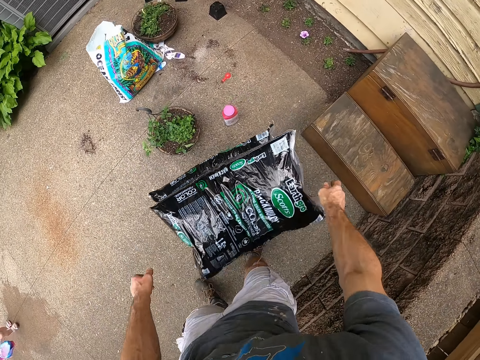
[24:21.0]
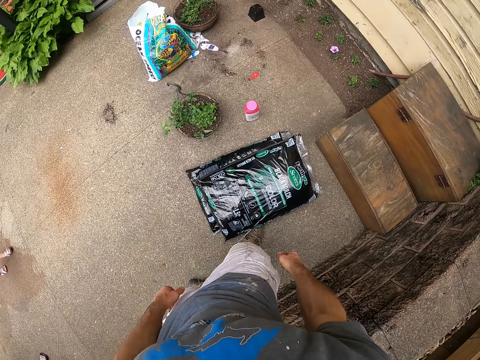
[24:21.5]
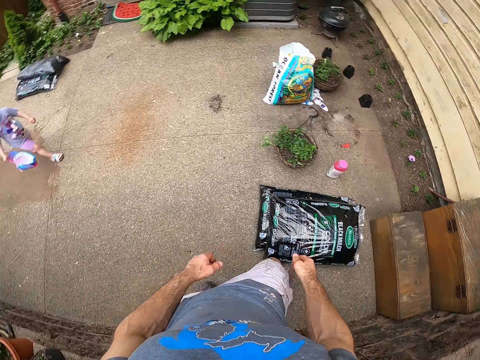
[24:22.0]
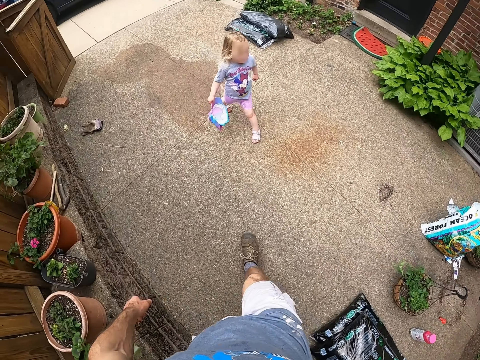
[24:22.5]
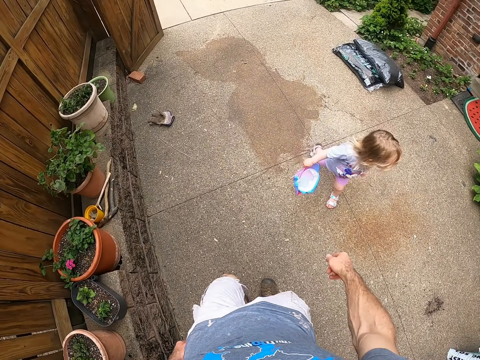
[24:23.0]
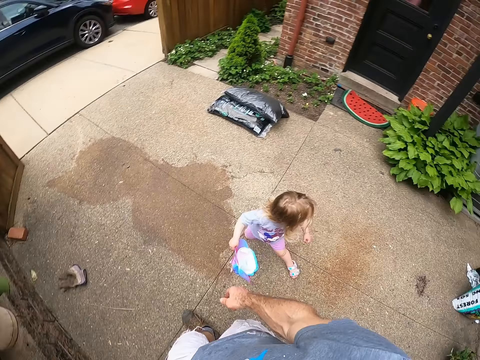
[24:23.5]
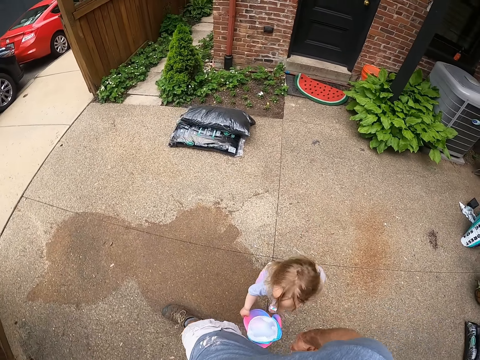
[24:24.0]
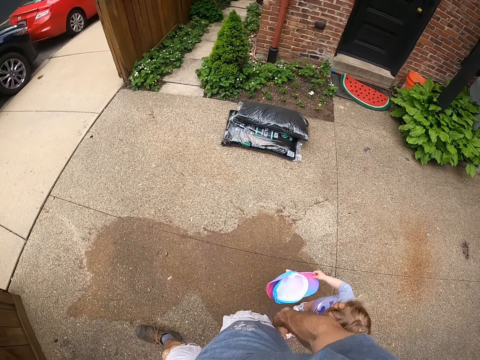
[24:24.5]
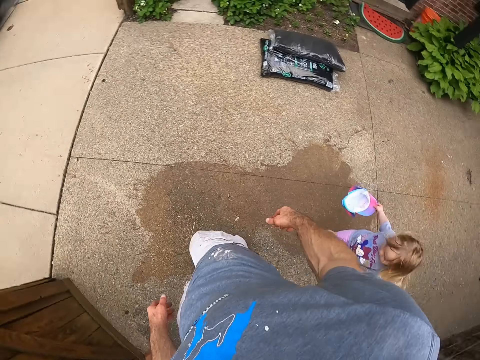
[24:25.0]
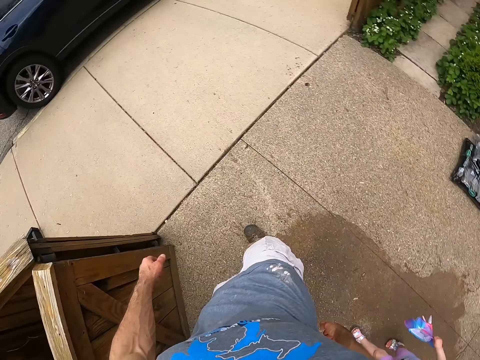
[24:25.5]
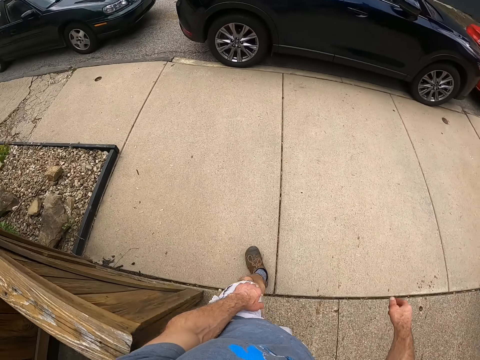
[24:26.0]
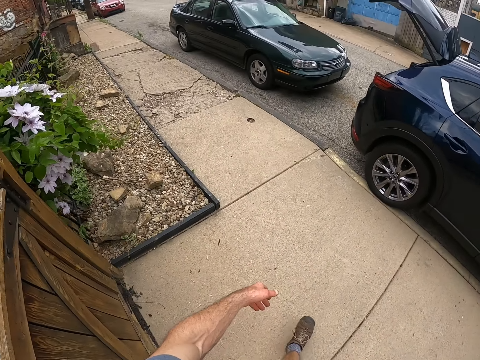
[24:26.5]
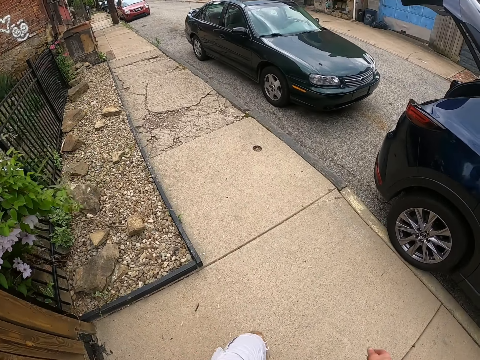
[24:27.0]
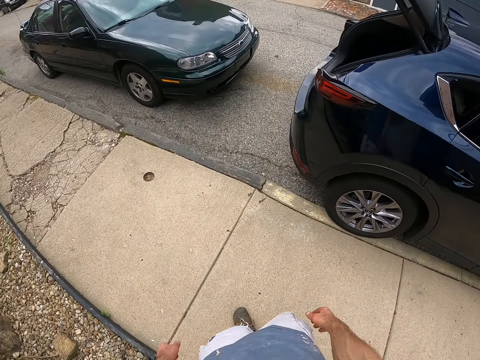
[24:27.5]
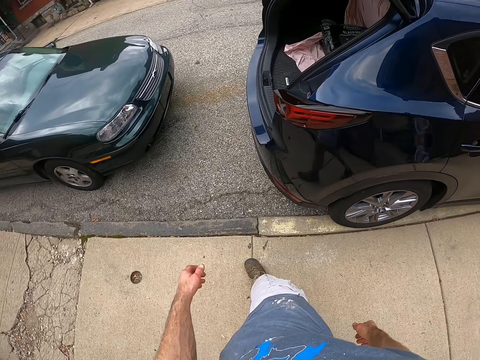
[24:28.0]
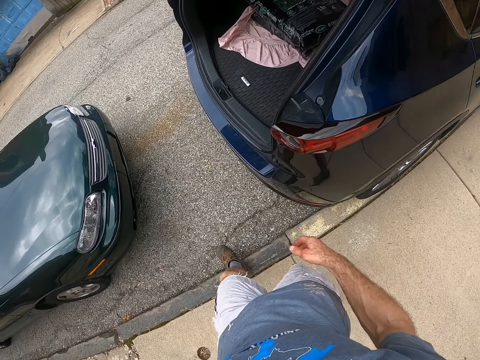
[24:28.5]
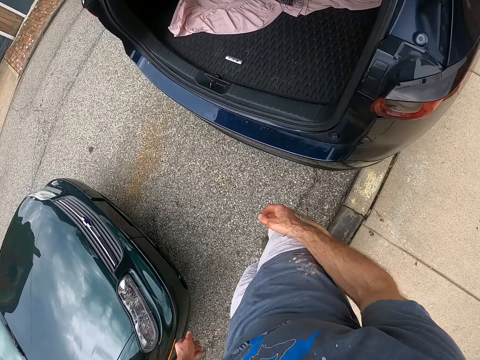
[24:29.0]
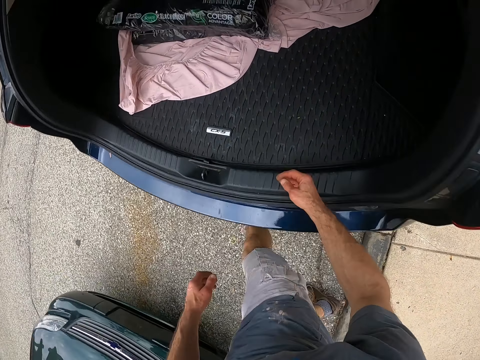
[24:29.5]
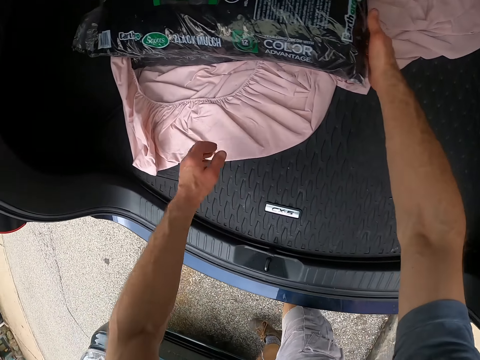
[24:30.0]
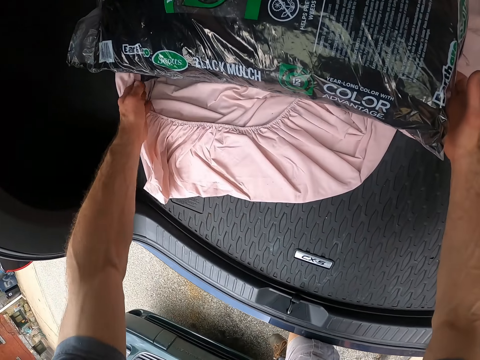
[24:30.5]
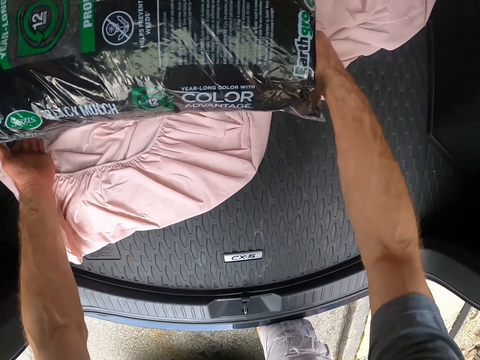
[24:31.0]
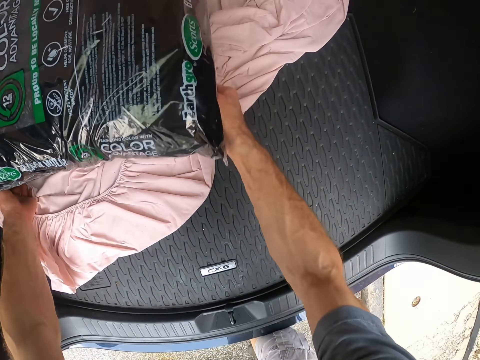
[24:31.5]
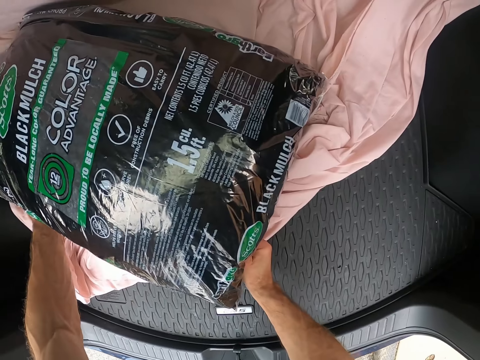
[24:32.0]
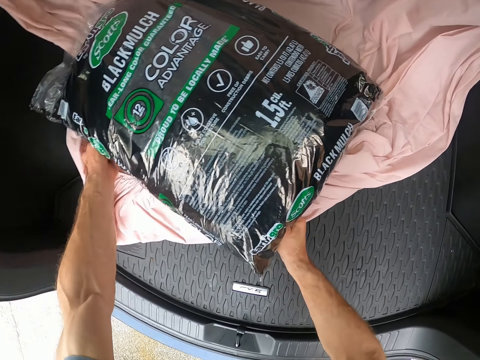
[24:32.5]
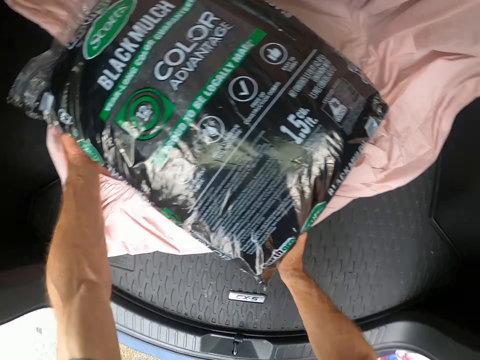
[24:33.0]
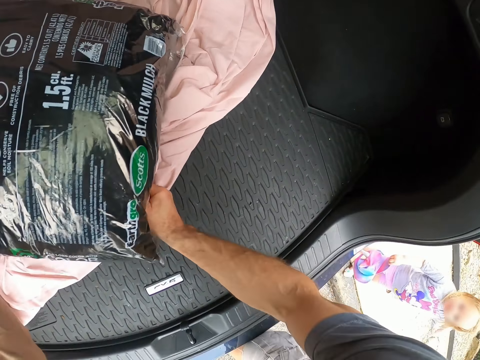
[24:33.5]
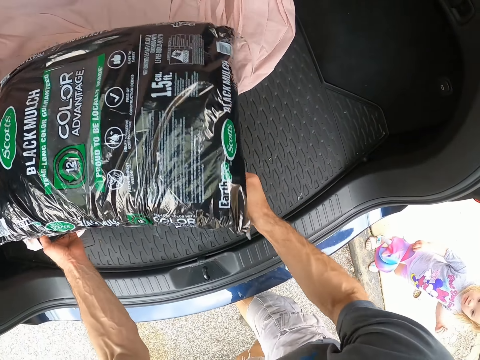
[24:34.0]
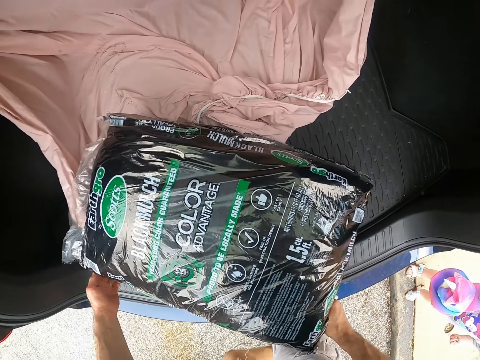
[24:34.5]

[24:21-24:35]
The camera wearer drops the bags on the ground. They walk back to the car. A child looks around and walks with the camera wearer. The camera wearer takes the manure bag from the boot.

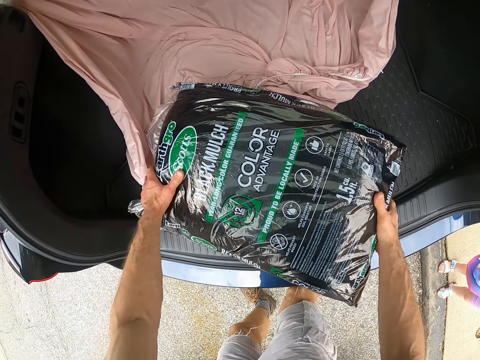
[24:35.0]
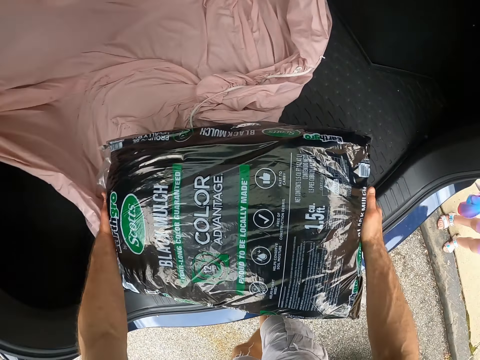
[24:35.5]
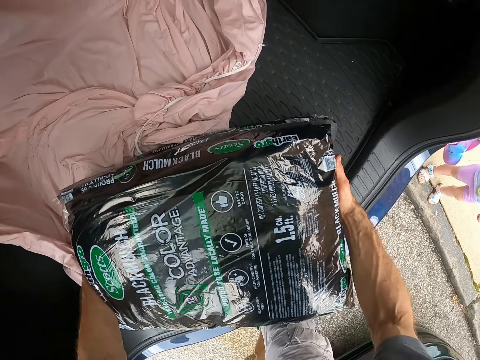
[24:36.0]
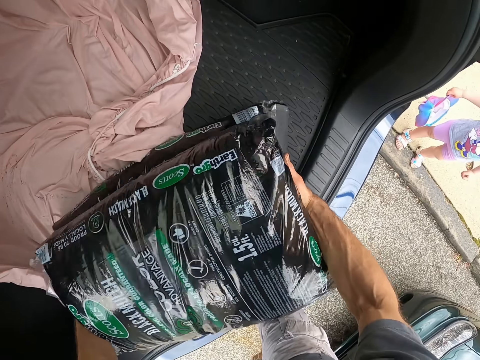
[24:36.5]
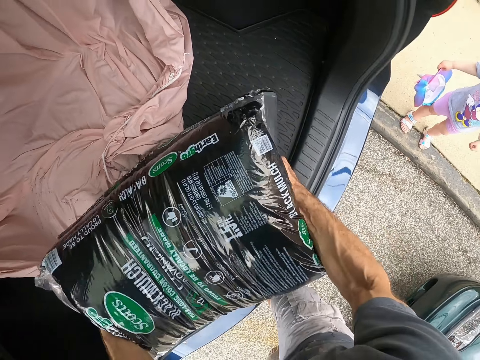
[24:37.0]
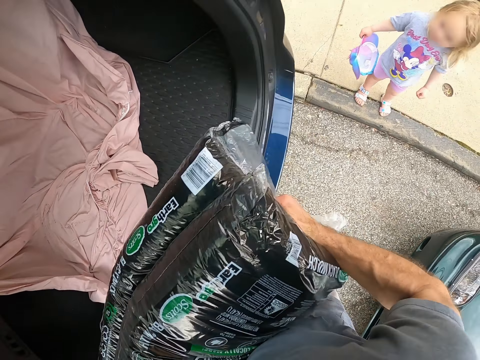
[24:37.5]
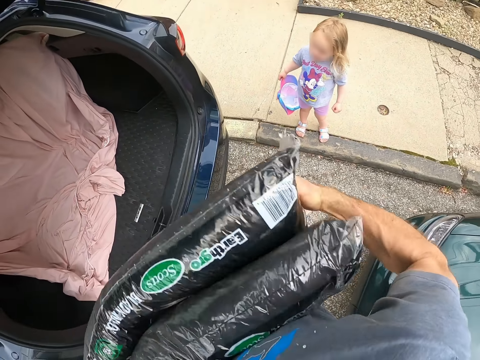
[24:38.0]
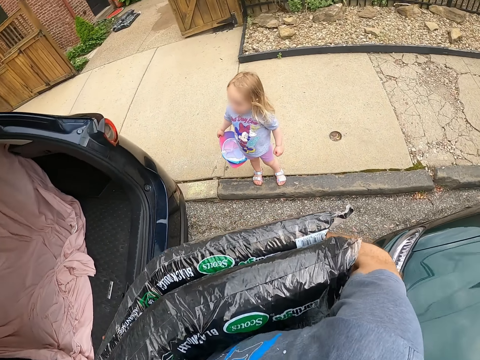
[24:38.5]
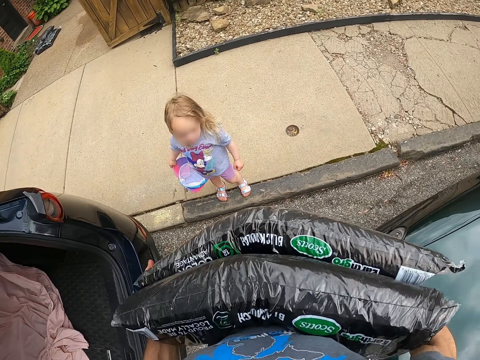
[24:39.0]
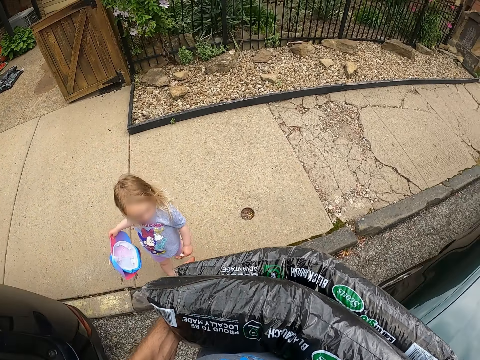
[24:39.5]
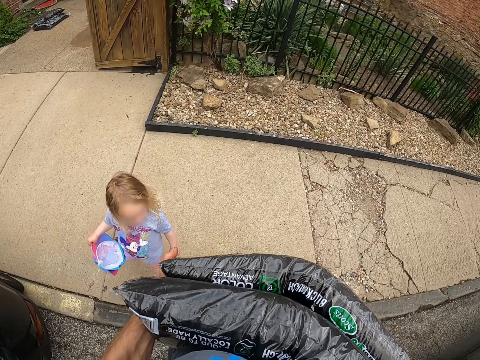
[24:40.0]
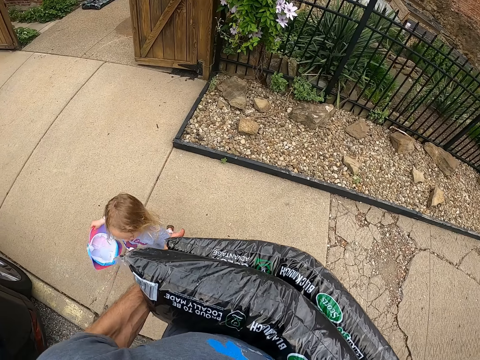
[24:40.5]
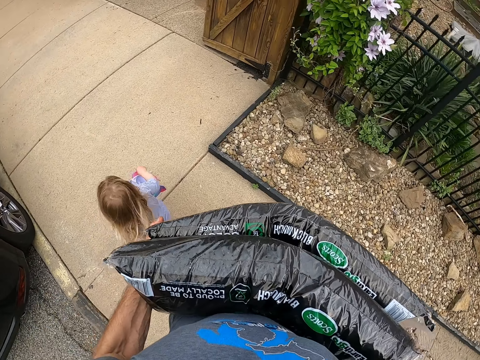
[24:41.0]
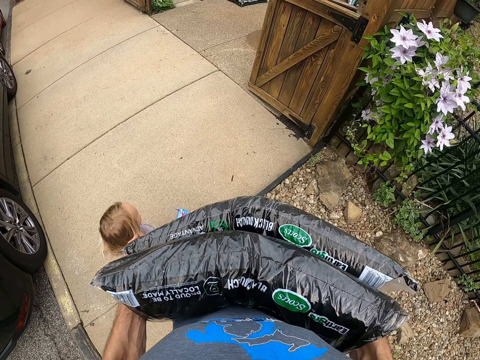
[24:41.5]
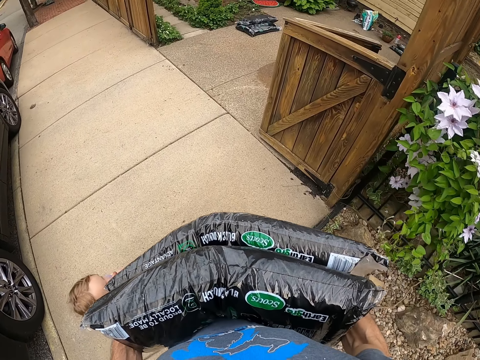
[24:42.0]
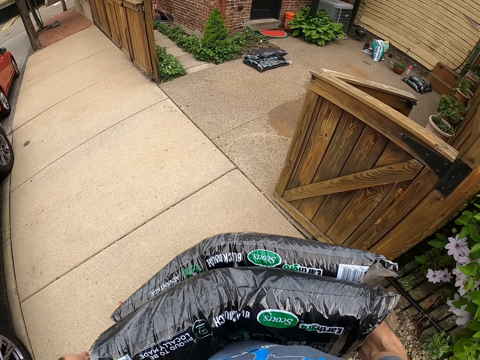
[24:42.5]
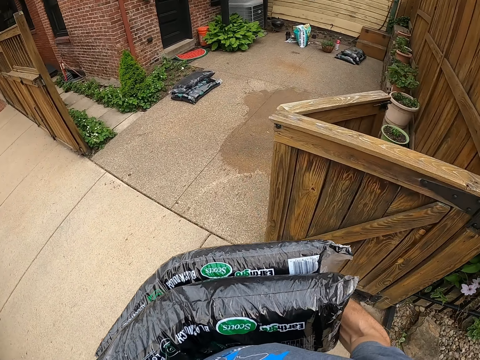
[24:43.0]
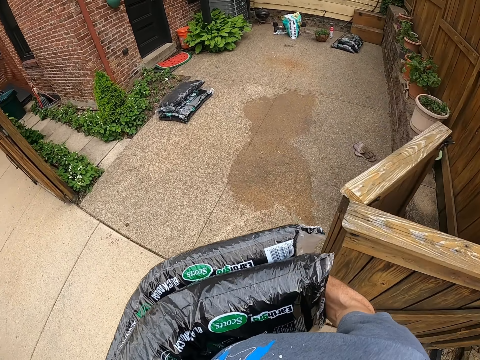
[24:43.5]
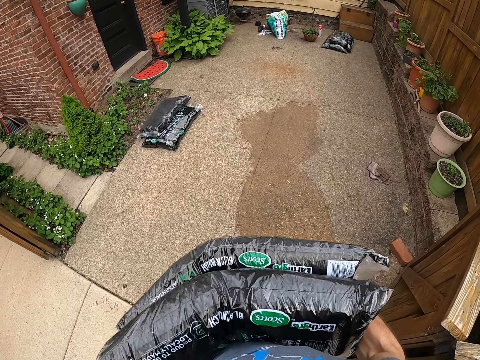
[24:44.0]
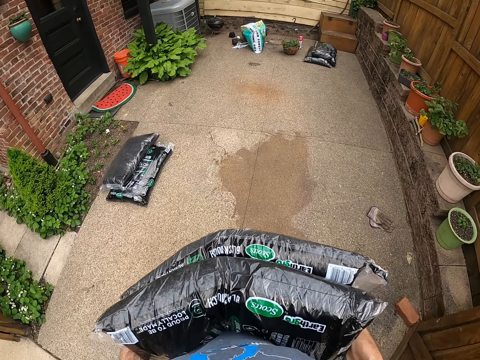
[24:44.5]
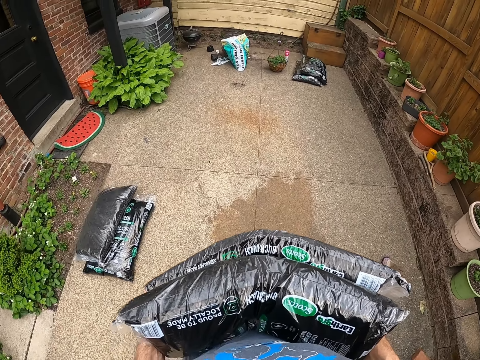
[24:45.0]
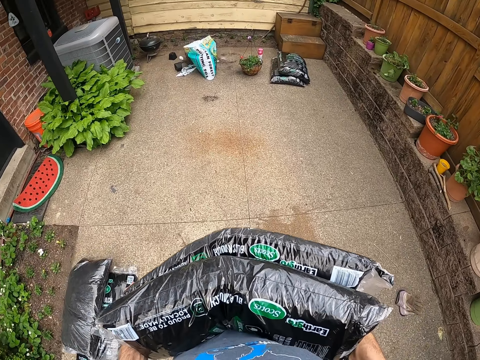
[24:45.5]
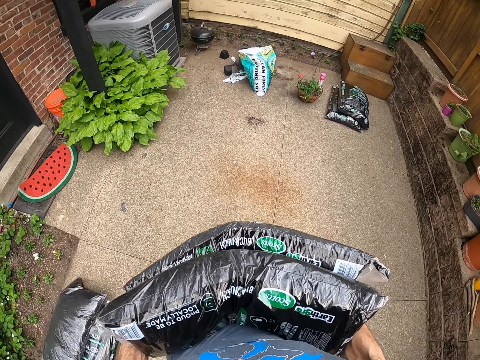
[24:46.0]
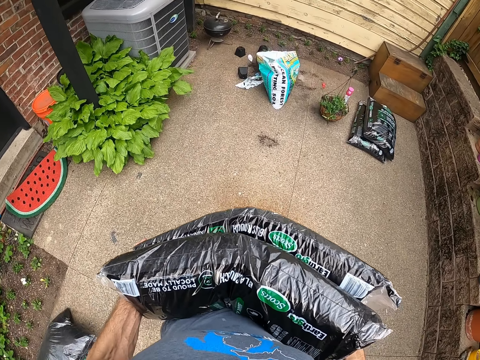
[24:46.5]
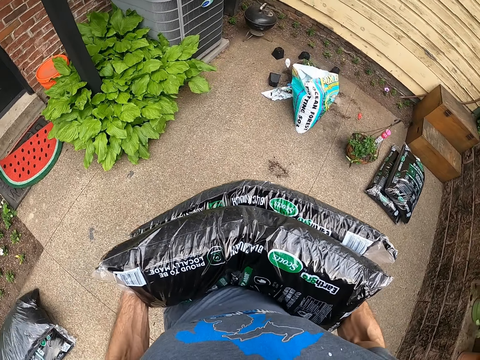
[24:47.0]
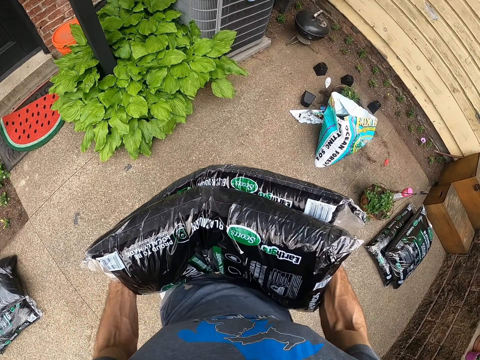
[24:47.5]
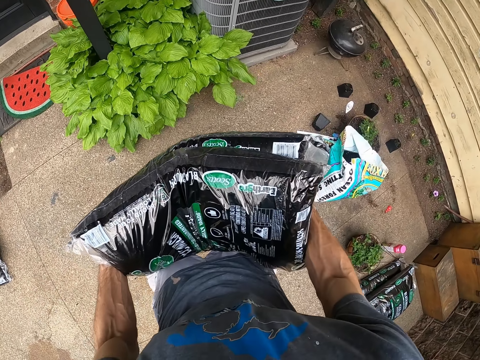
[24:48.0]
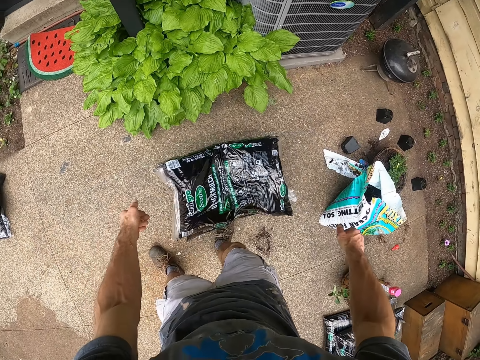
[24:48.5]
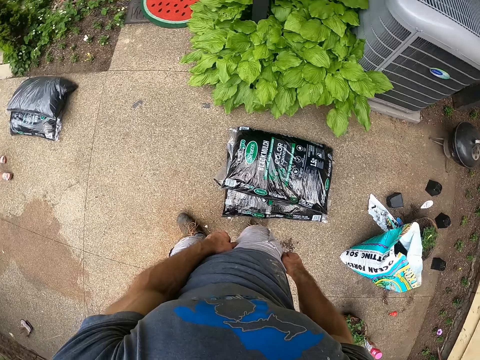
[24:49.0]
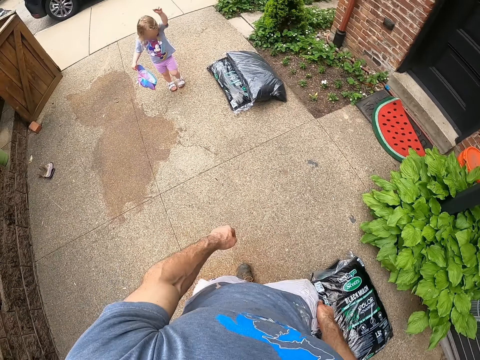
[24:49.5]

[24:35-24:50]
The camera wearer carries the bags from the boot of his car. He walks with the manure bag in his hand. He walks towards the garden. He drops the manure bag on the ground.
